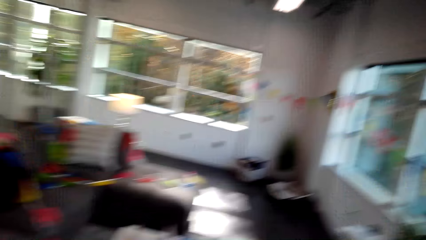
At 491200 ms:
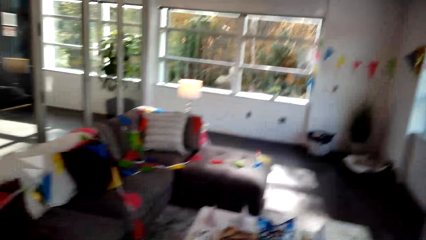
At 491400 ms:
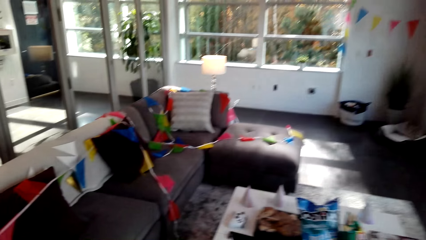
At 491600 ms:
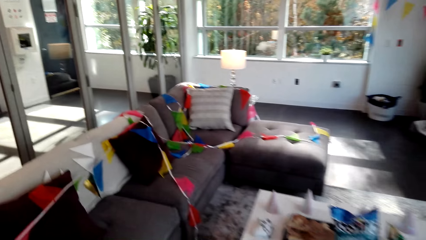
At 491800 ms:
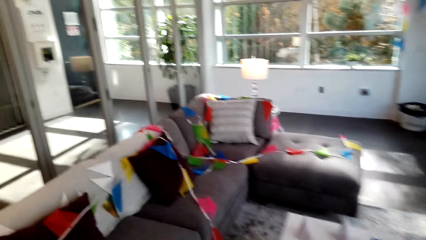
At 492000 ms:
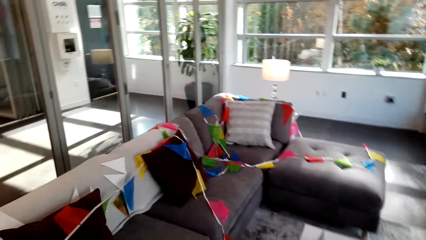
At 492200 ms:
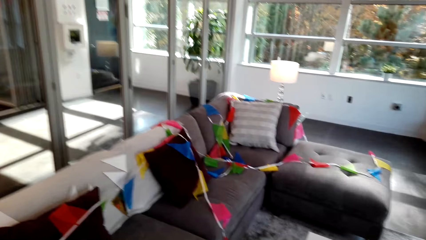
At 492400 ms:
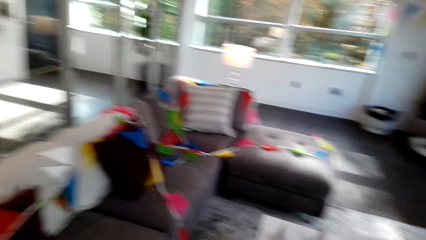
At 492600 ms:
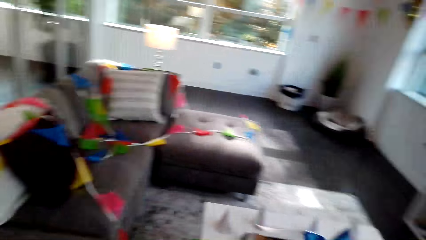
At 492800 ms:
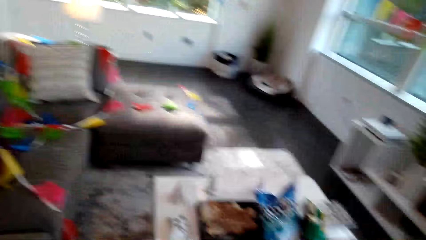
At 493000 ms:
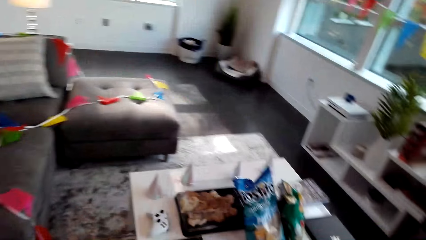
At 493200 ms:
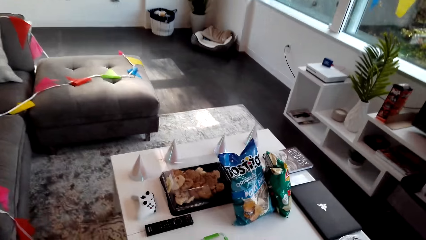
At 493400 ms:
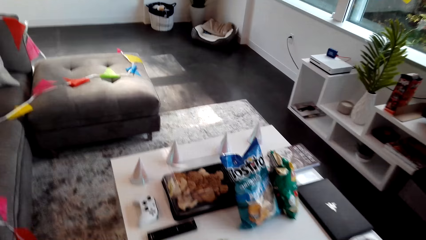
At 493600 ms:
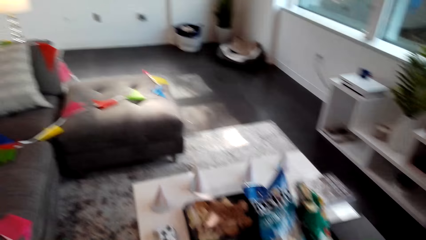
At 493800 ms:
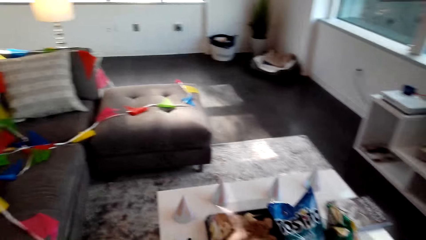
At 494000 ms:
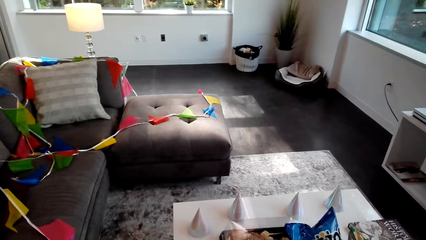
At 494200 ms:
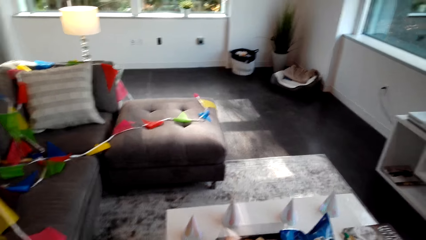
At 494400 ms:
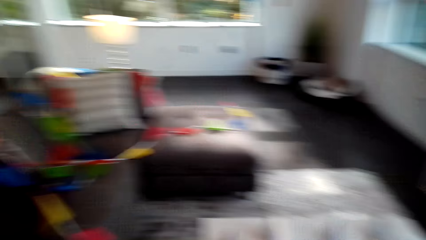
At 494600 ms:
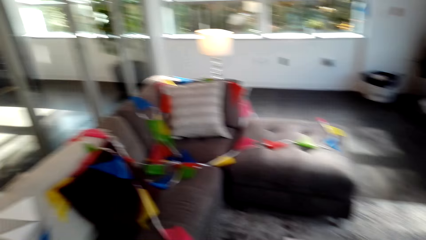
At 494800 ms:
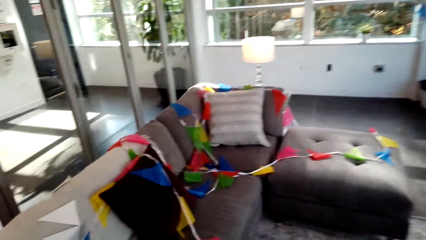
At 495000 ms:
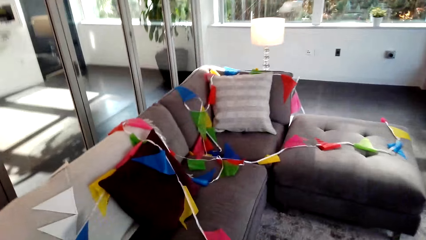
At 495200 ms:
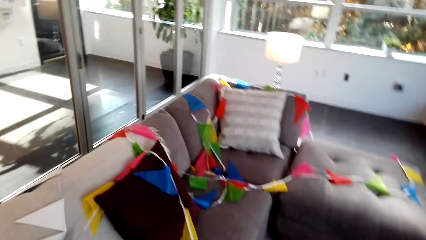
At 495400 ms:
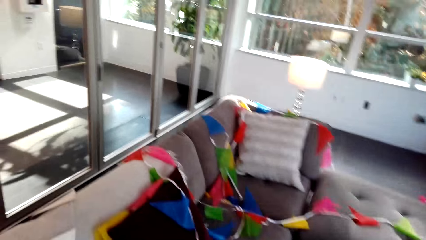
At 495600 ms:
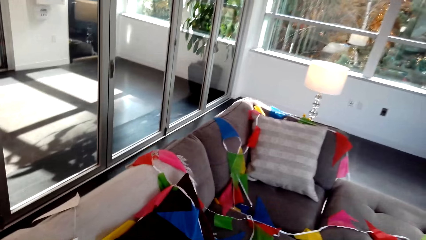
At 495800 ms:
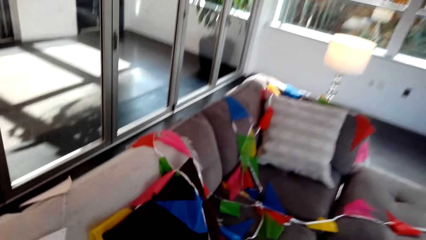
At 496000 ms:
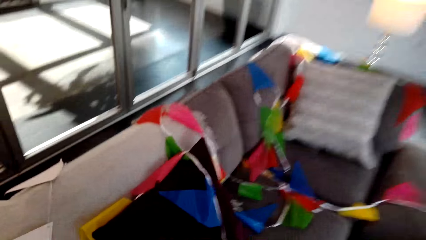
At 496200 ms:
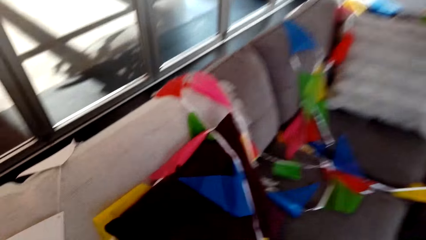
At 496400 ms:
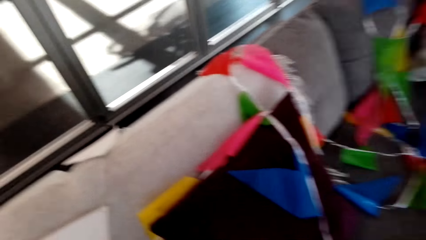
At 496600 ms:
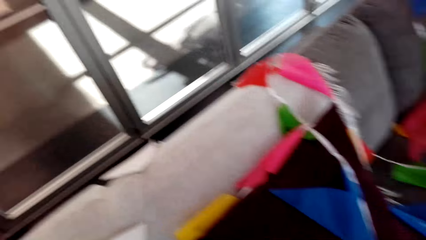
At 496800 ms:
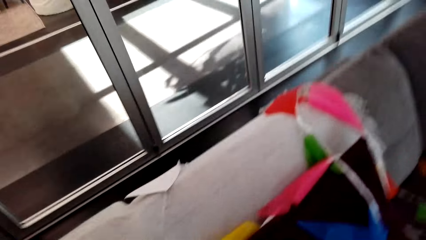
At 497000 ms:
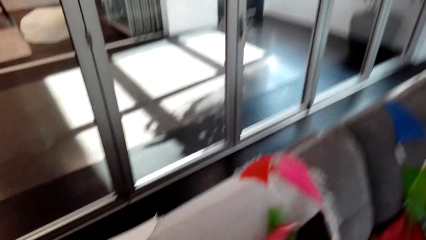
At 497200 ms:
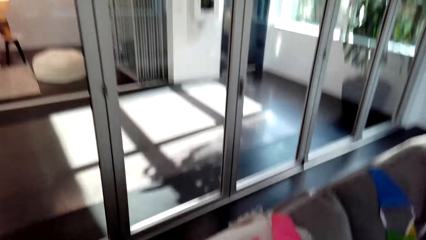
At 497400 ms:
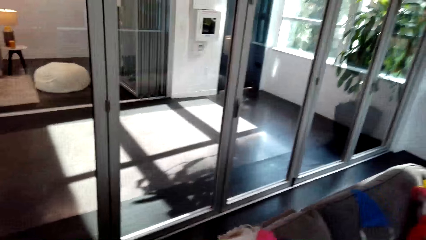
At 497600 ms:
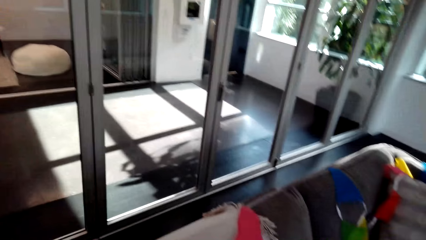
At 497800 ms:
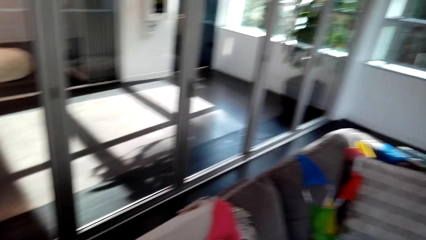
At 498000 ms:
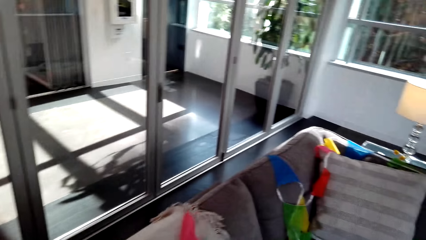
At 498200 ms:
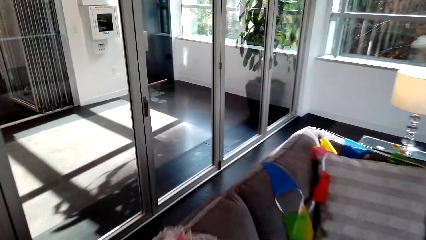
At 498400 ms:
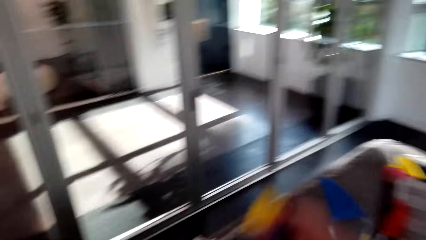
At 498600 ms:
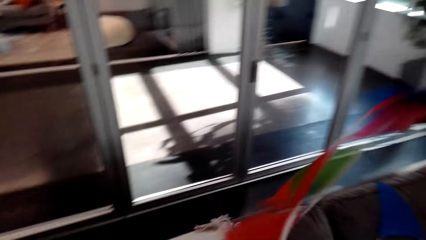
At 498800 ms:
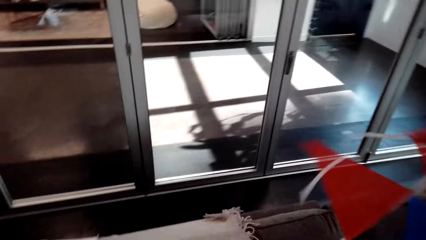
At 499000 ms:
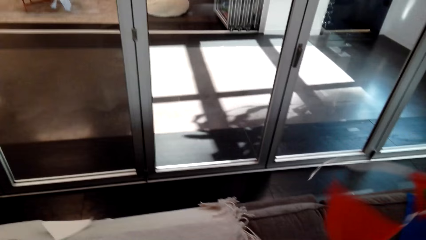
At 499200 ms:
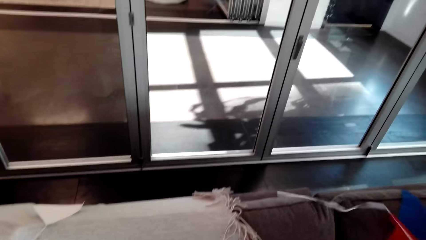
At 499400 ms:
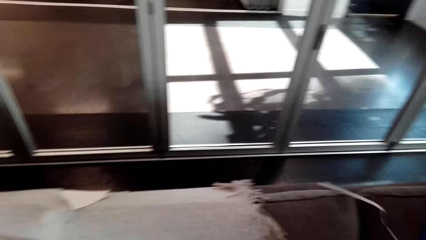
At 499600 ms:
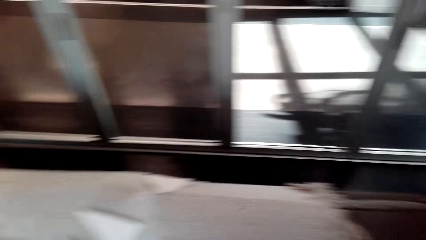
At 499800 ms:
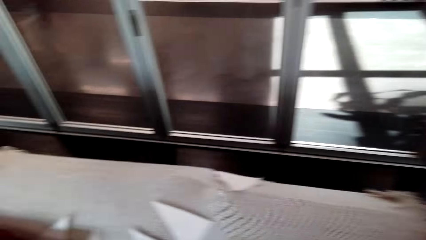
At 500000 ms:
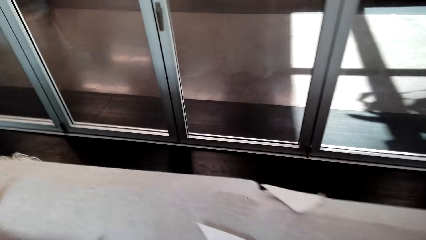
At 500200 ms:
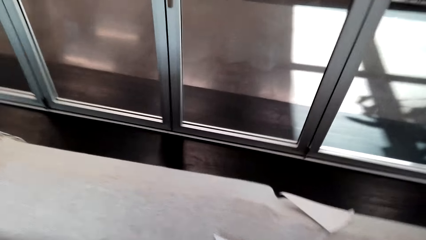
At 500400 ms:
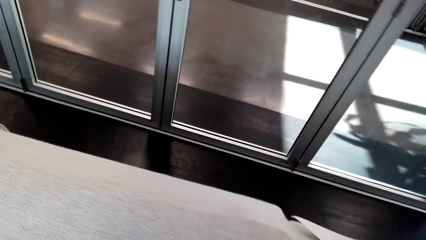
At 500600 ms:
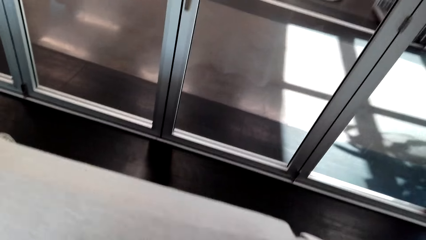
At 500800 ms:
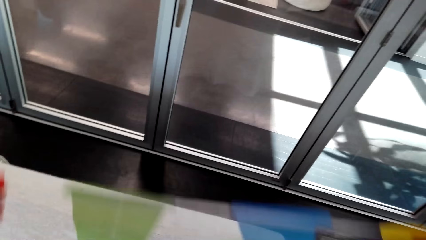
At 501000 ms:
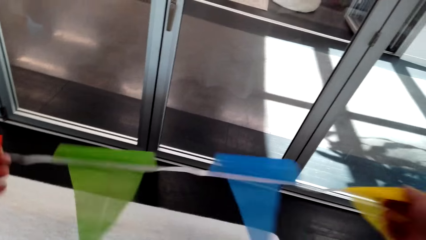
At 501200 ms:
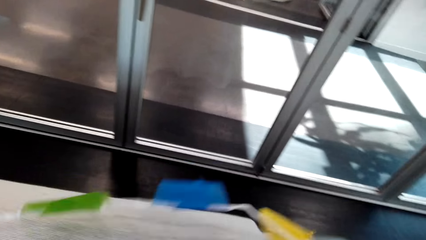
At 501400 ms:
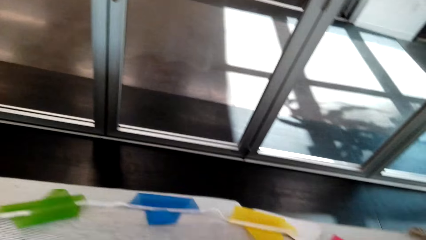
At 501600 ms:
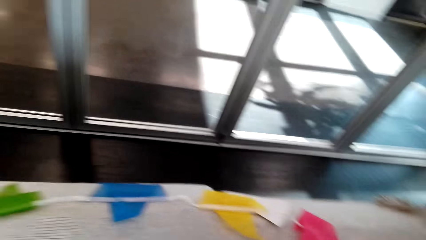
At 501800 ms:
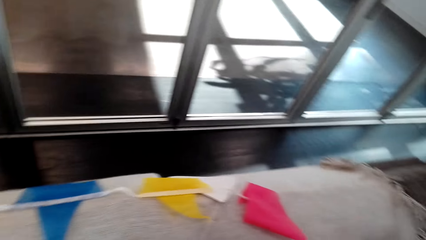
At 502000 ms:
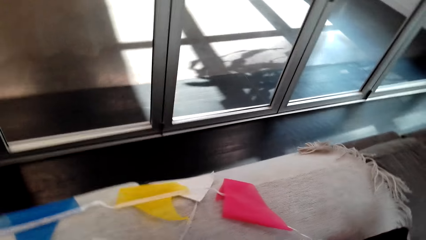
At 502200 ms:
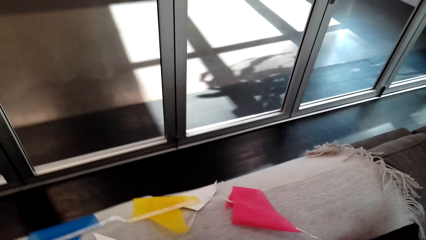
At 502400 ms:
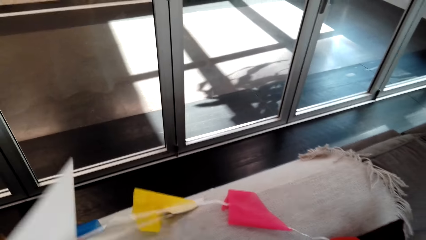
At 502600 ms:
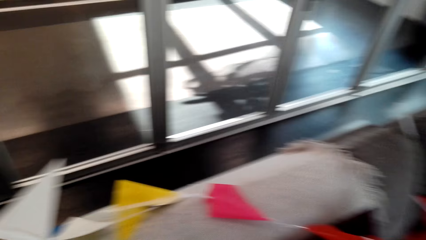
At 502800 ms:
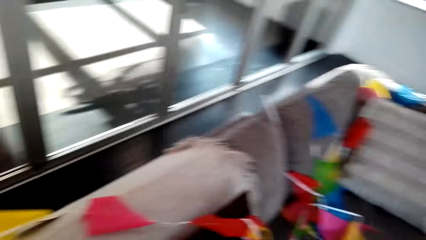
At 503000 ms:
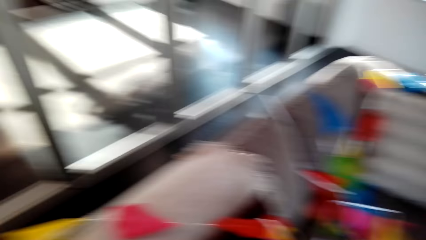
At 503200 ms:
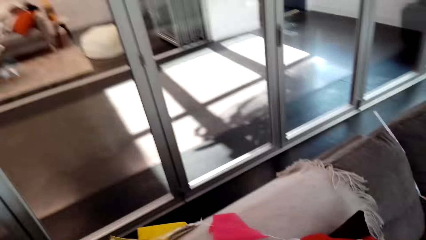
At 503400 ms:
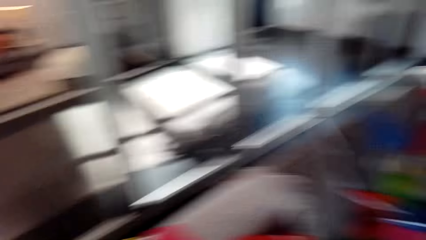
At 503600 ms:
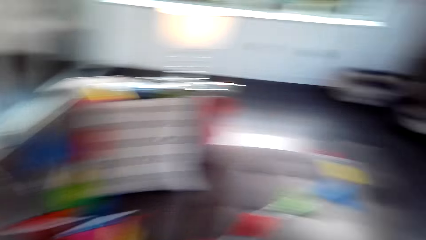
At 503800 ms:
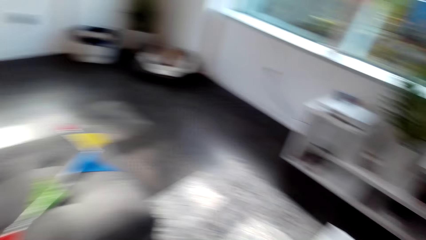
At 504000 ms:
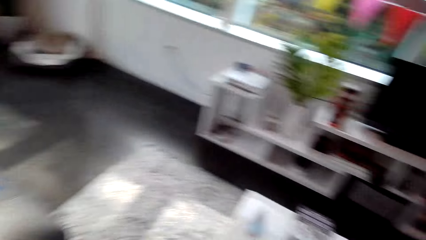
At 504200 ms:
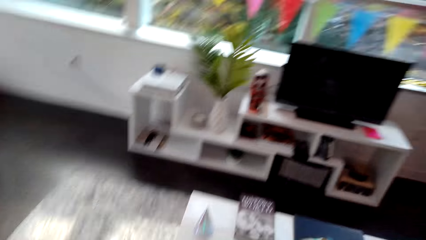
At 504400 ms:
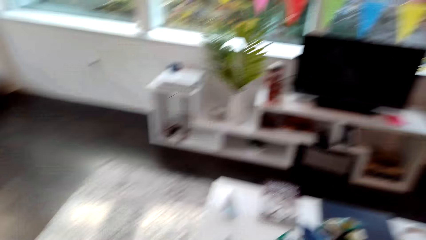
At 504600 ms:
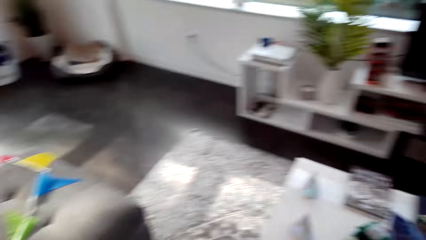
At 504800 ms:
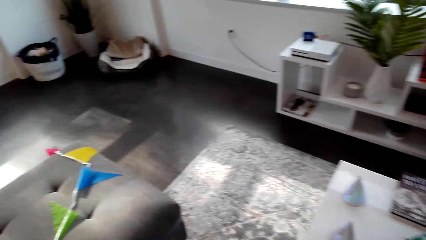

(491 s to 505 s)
The camera wearer converses with a man. They walk around the house. They converse with the man. They move the bunting banner or decorations on the sofa. They converse with the man. They walk around the living room. They move the decorations on the chair.

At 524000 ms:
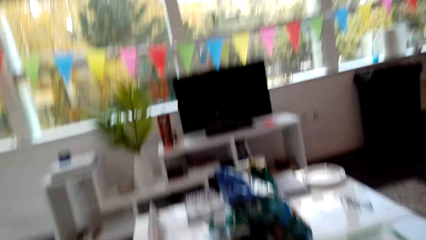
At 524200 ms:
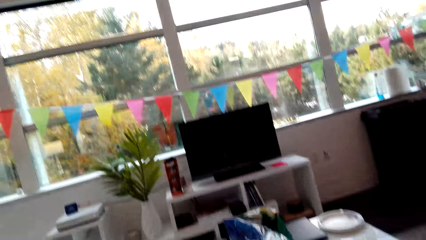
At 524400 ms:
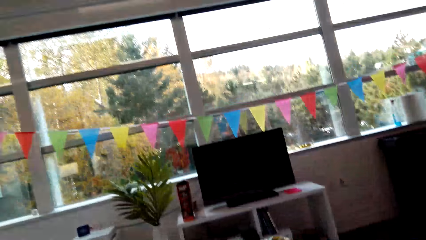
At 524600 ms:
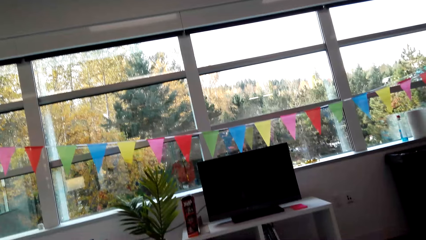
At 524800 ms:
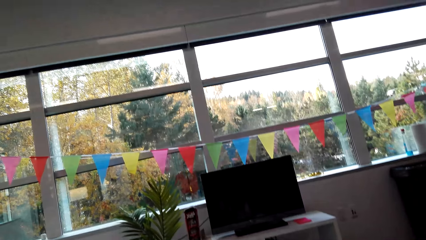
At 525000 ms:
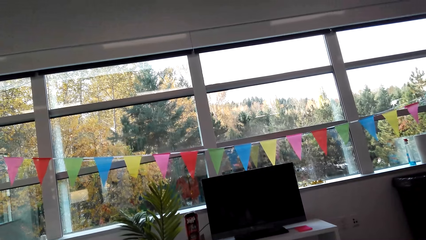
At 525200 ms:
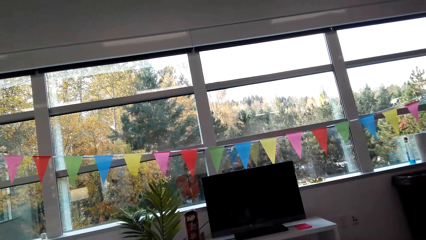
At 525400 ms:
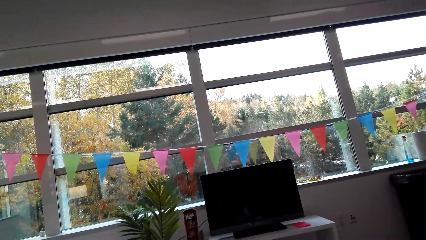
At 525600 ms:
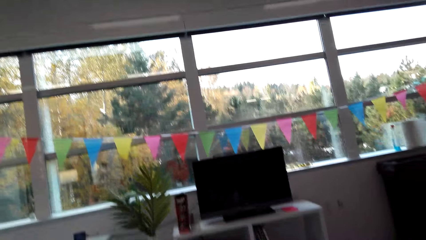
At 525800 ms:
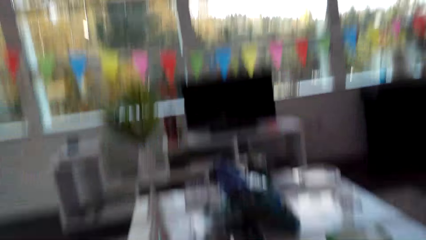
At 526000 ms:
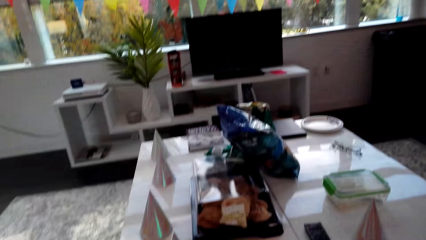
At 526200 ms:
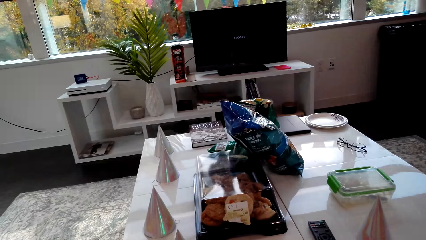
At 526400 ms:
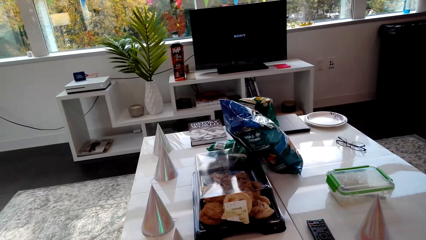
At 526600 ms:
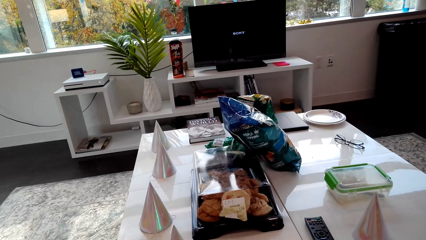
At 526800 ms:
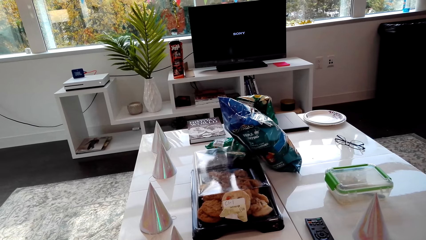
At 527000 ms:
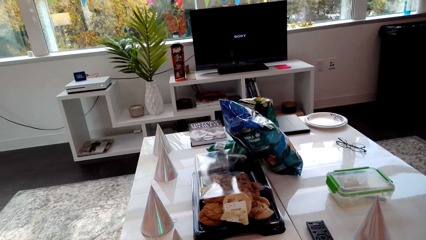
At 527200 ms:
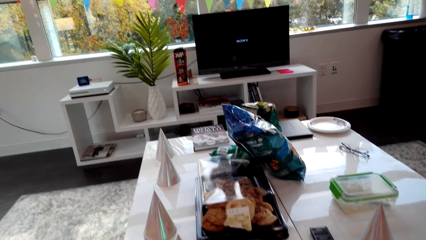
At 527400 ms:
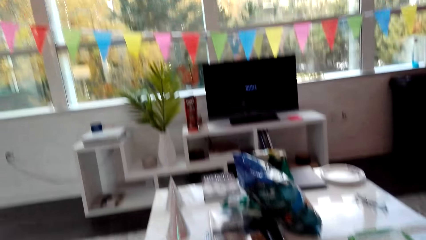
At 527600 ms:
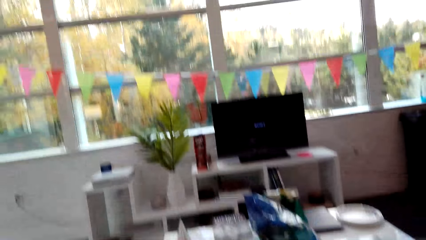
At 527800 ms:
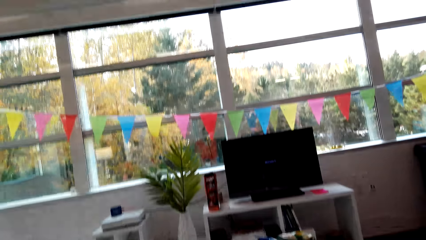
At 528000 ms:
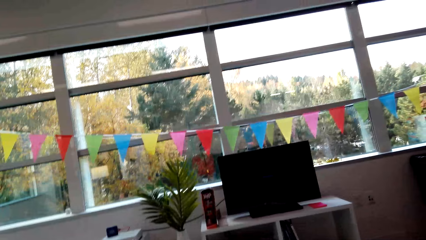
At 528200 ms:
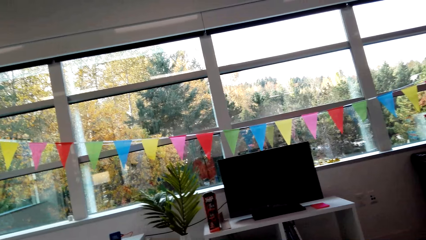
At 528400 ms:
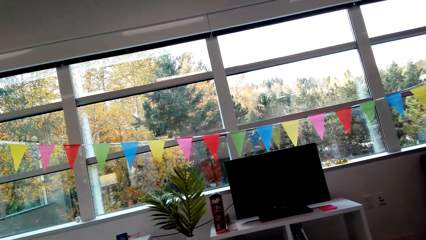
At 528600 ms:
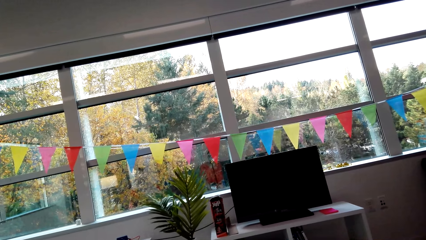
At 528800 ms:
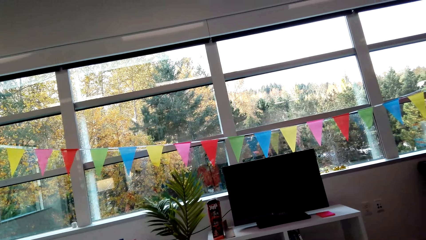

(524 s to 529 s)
The camera wearer powers on the television. They look at the television.
